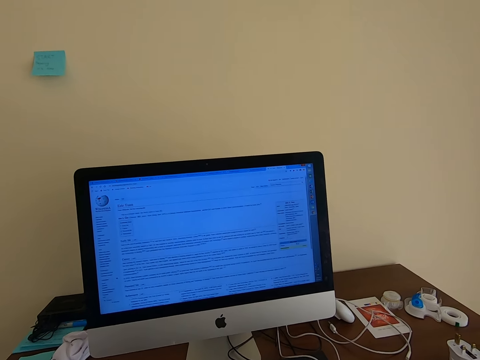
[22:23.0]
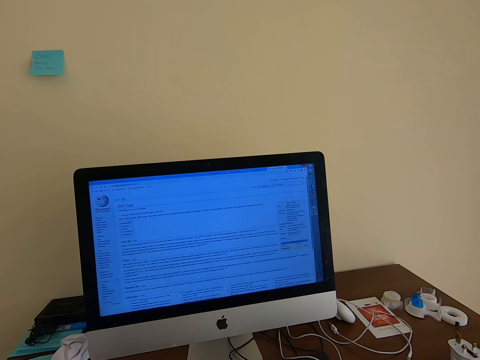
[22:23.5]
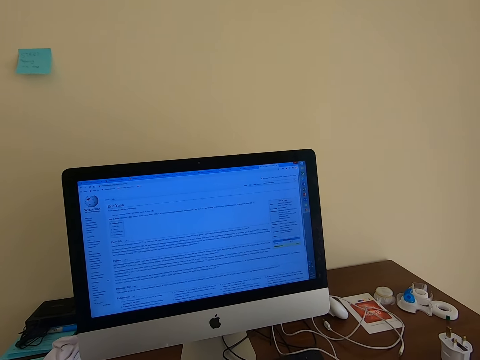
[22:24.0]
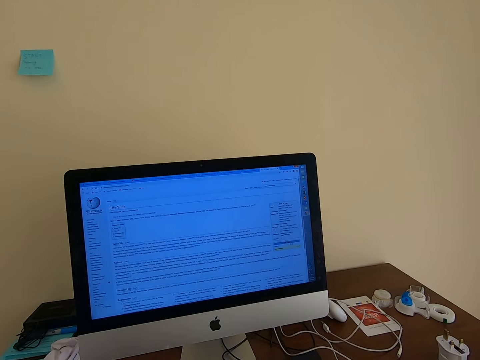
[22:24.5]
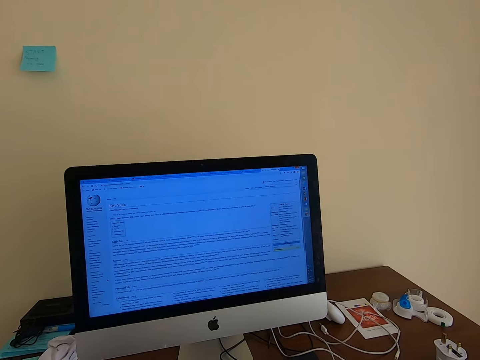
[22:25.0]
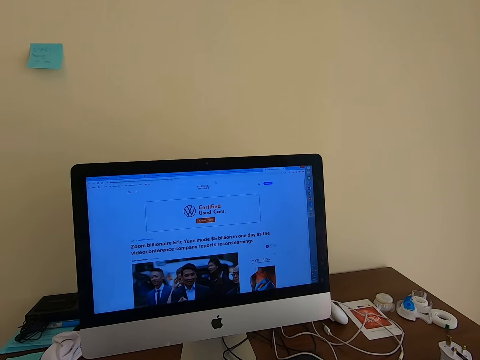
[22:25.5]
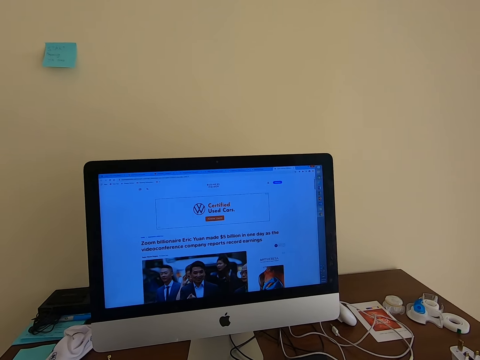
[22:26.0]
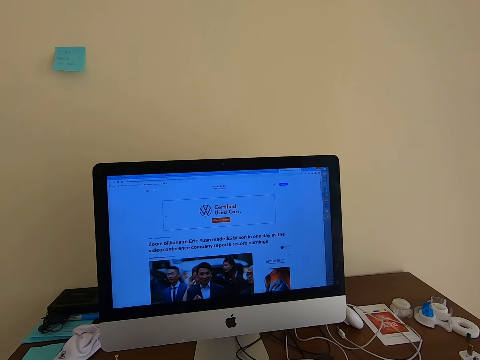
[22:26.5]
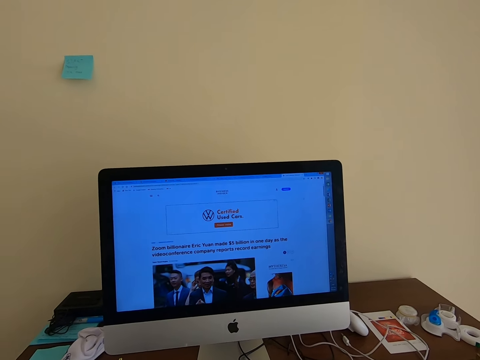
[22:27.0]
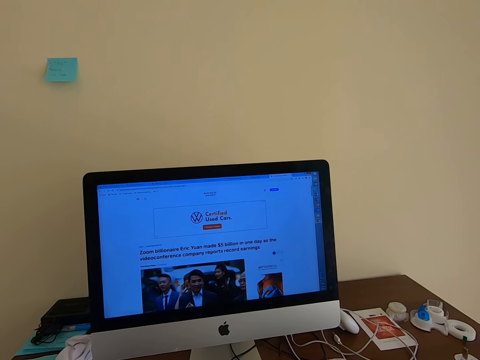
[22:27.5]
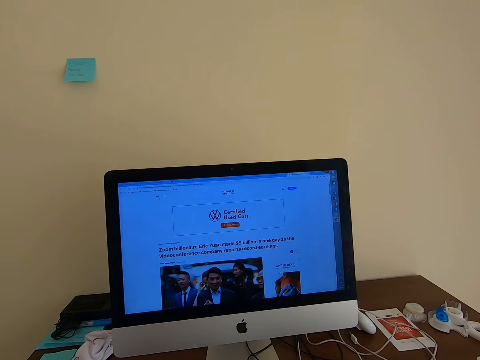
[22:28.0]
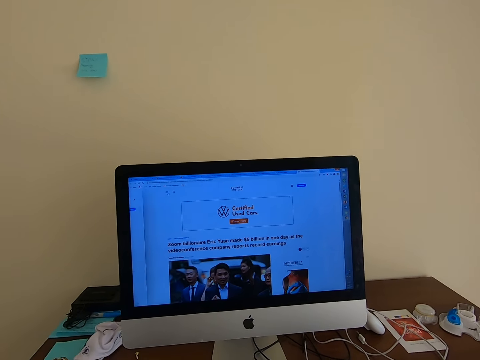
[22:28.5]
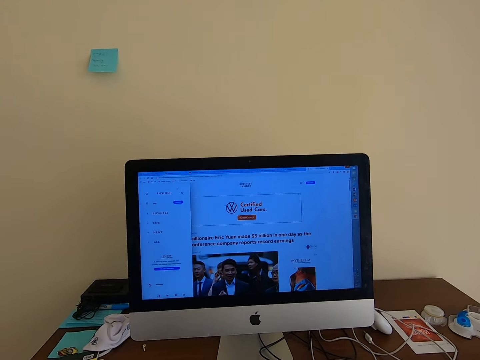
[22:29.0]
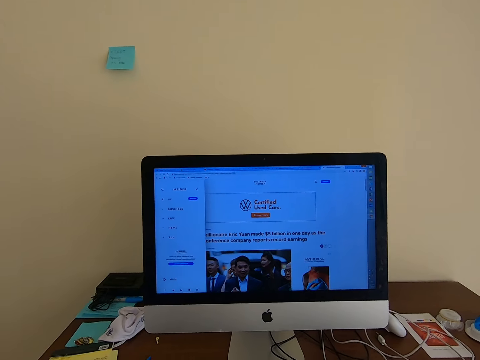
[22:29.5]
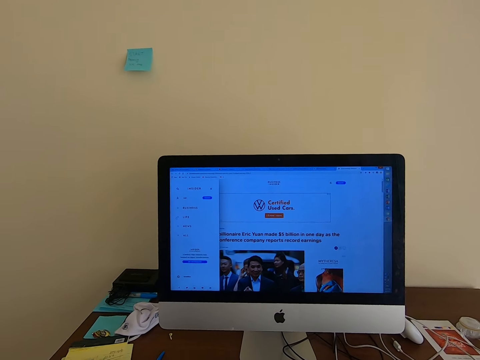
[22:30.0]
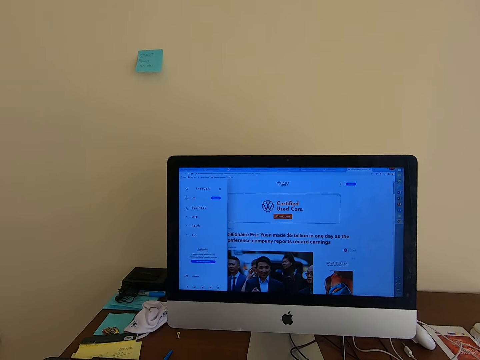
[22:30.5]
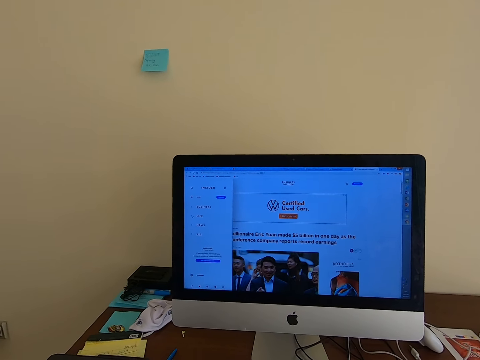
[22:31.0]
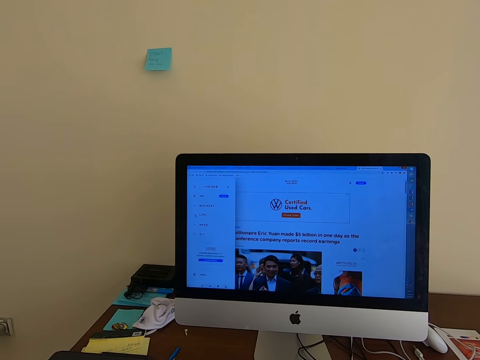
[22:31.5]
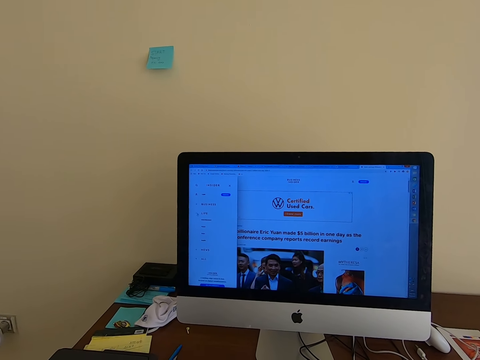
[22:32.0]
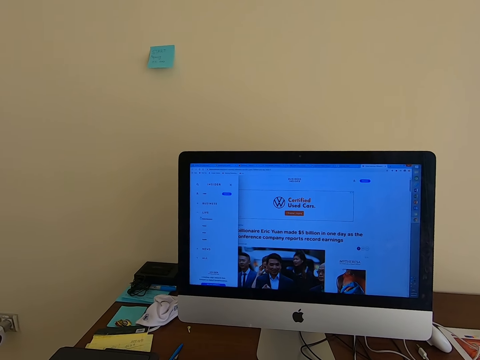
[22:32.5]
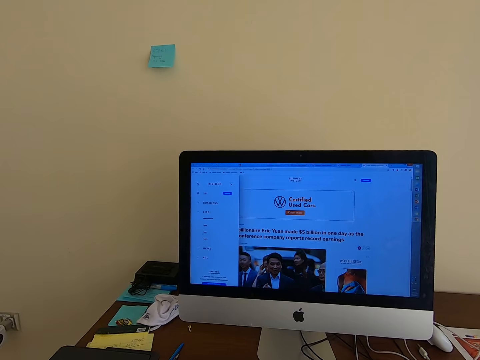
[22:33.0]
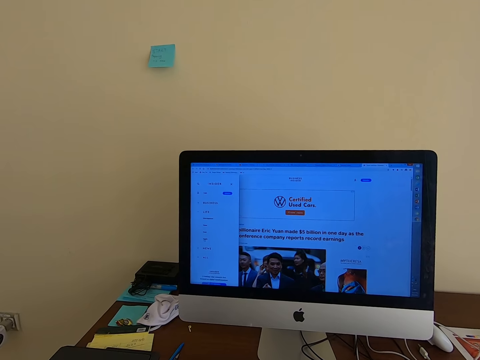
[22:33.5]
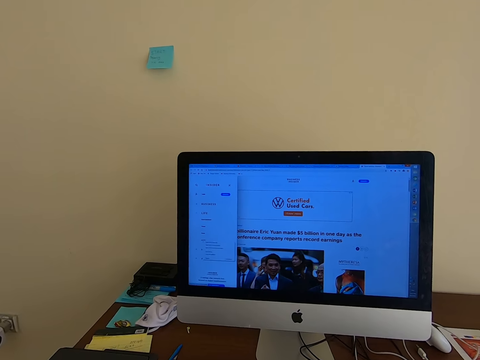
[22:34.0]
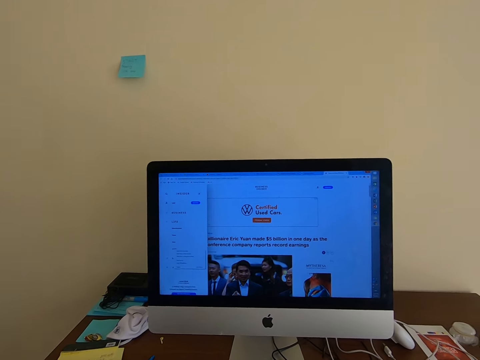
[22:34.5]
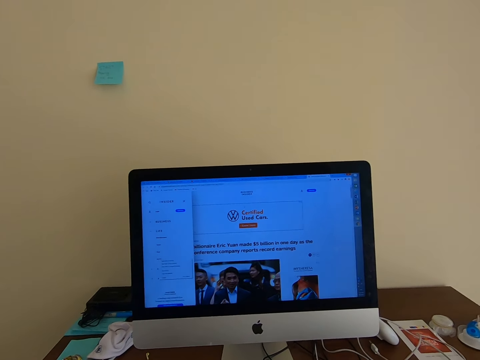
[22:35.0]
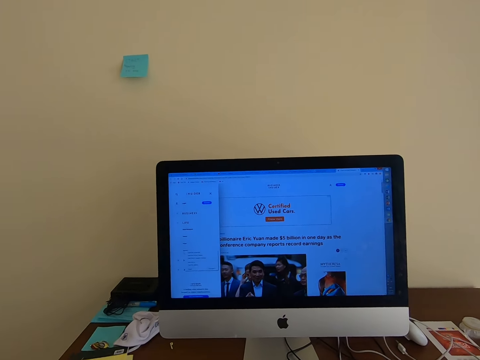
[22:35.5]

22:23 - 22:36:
The camera wearer scrolls downwards. They look at the desktop. They open a link. They click a mouse. They operate the keyboard. They scroll the mouse.

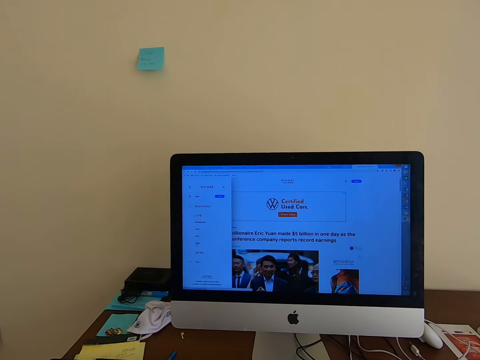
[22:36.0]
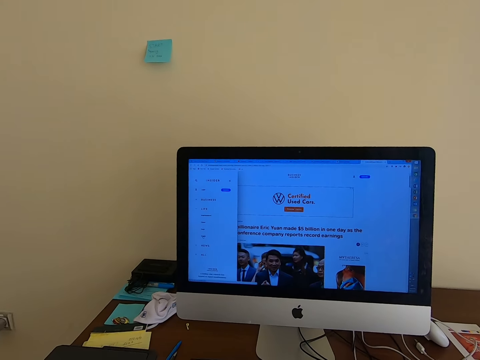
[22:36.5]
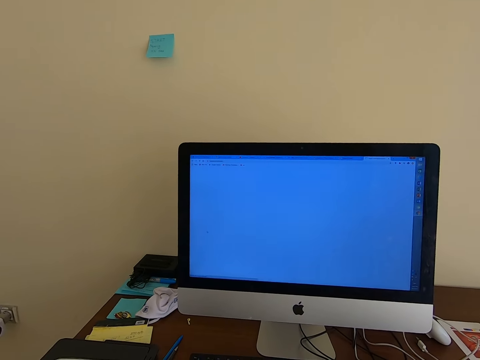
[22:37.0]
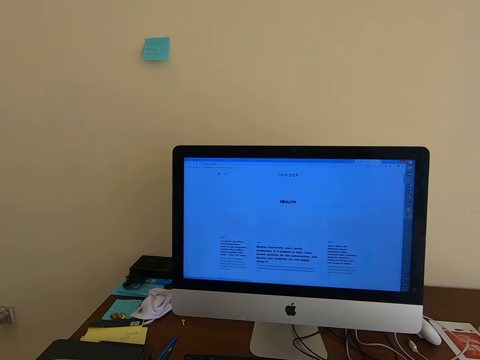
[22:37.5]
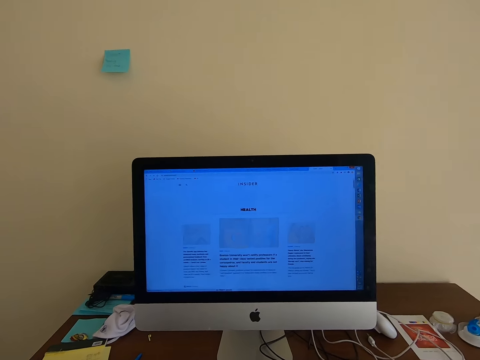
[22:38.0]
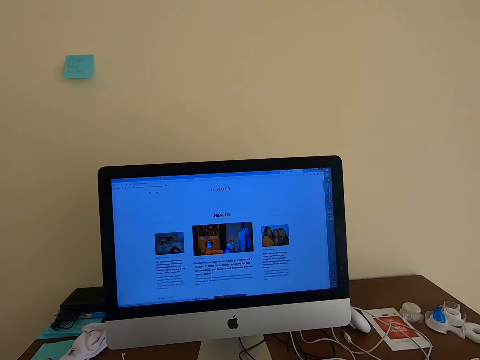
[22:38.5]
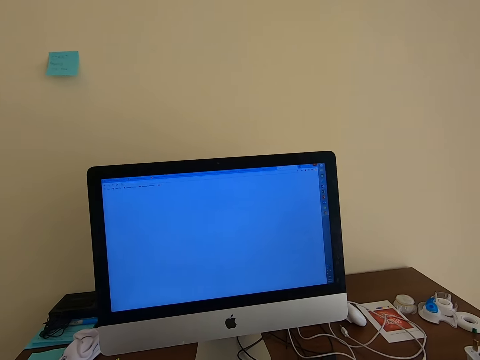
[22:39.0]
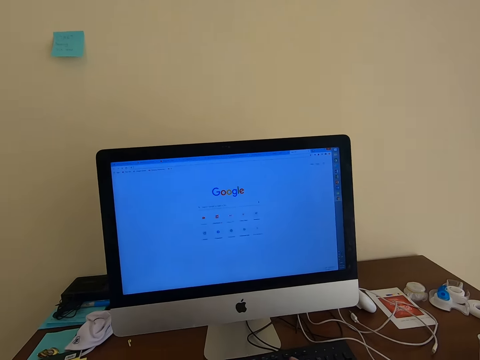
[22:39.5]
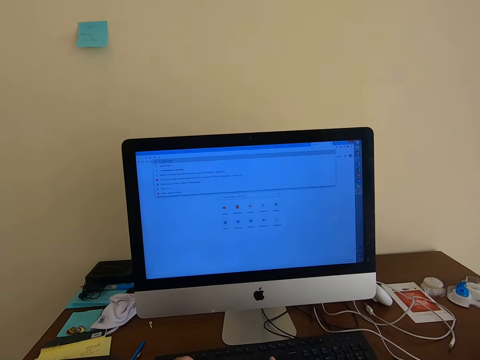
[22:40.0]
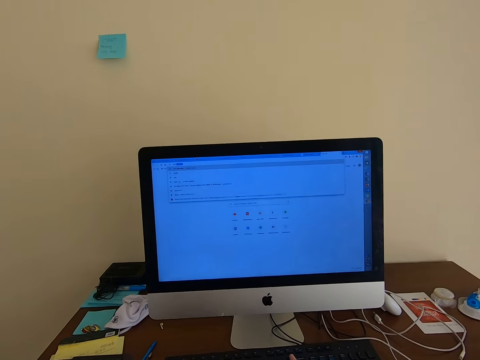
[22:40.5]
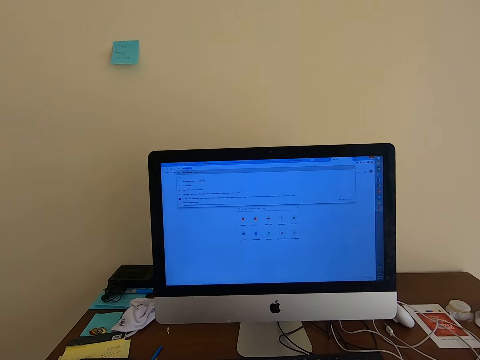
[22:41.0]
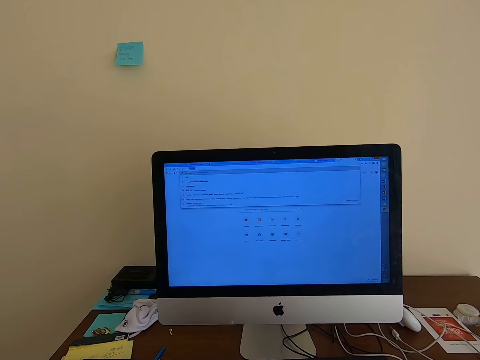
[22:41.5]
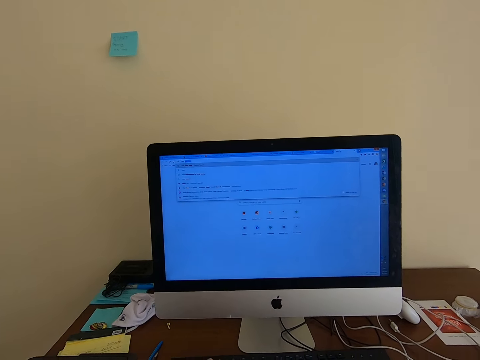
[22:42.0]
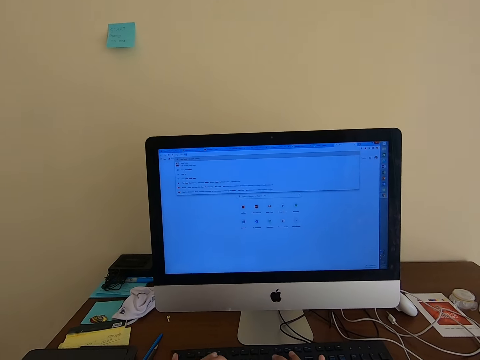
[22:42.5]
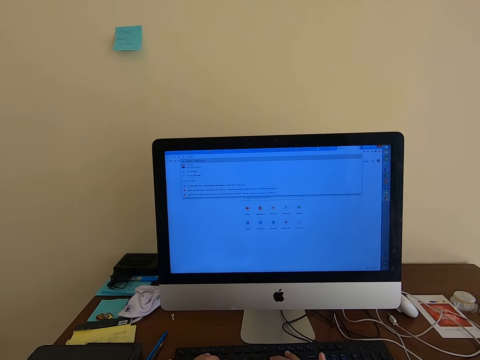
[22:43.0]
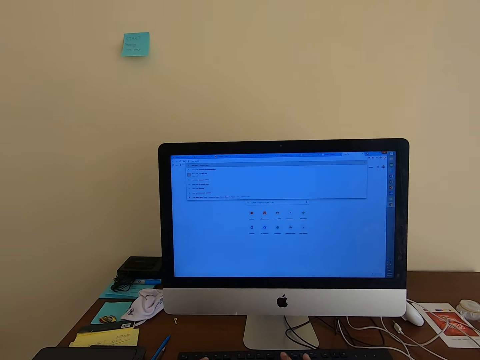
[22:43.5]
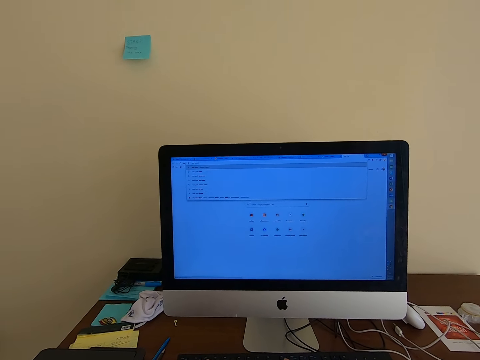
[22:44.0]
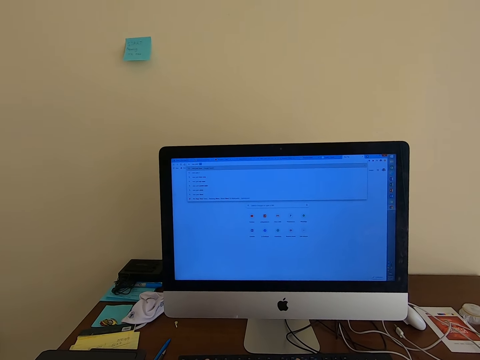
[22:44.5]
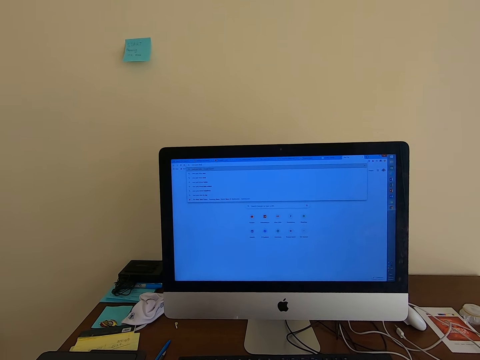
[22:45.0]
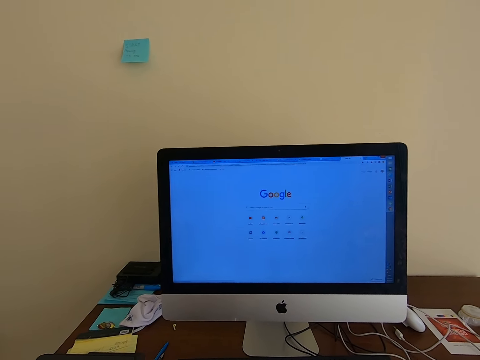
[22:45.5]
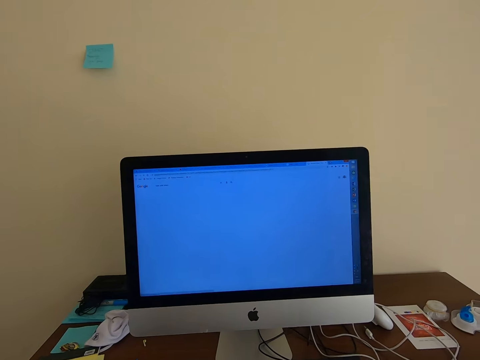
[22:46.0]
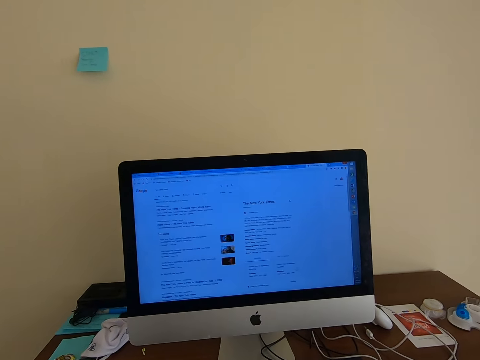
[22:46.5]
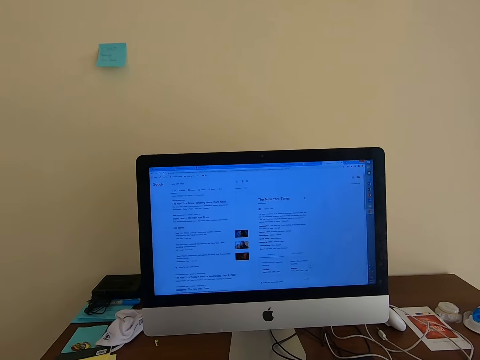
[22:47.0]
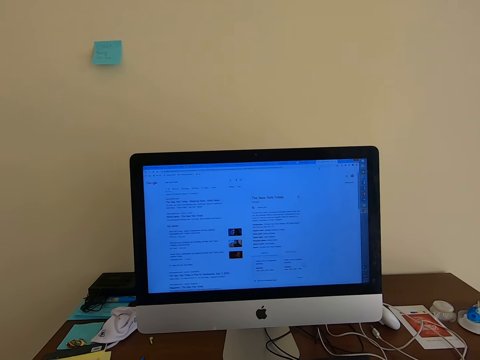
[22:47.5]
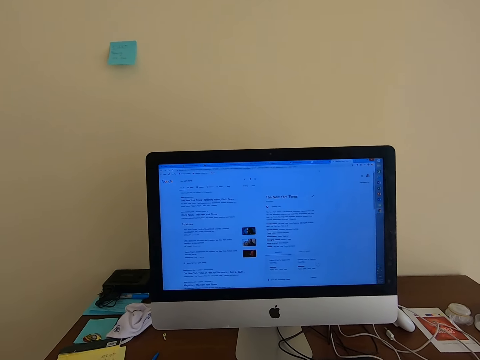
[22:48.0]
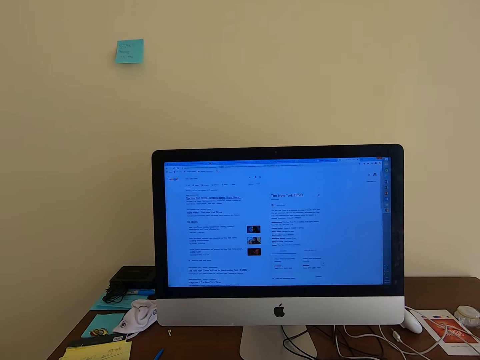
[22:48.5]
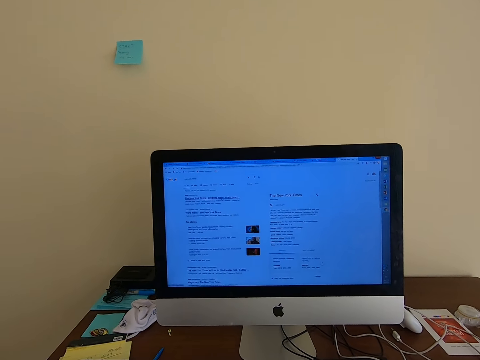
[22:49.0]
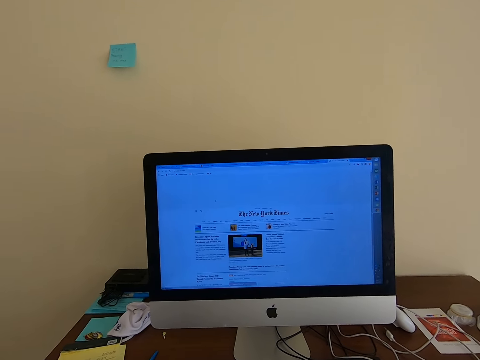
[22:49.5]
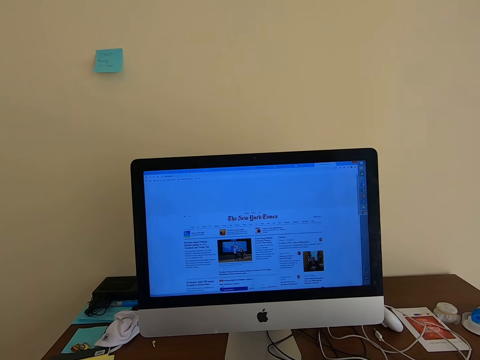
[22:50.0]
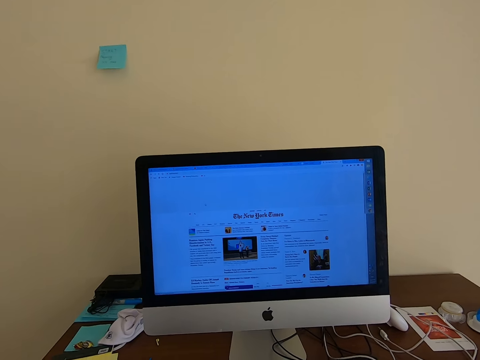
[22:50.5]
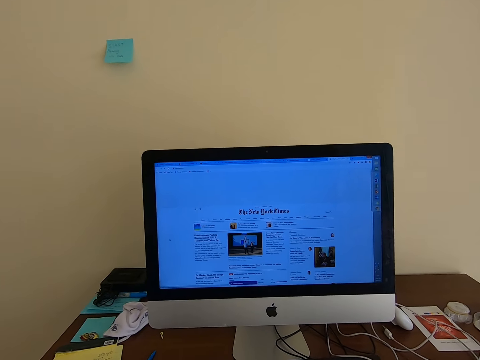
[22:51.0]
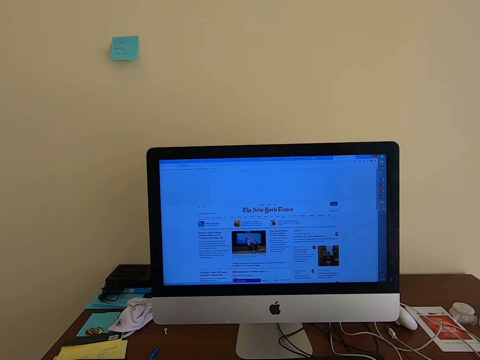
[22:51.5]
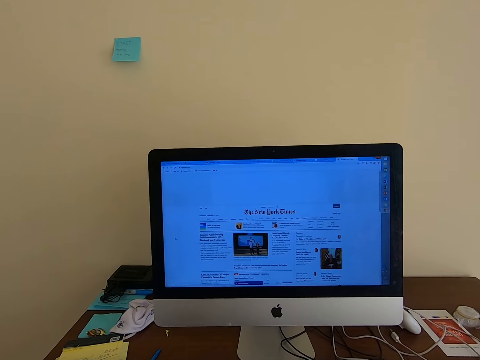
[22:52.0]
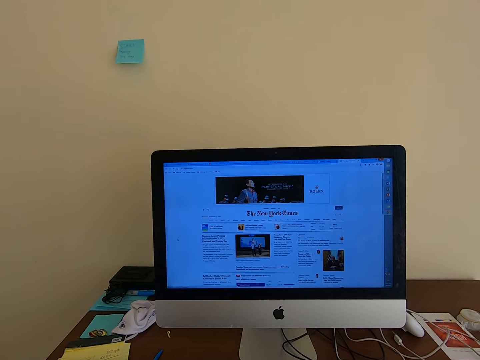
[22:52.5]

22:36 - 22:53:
The camera wearer opens a link. They click a mouse. They use the keyboard. They click on the keyboard. They click the mouse. They click the mouse again.
